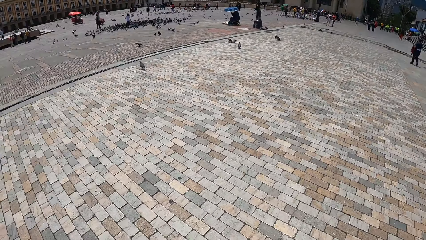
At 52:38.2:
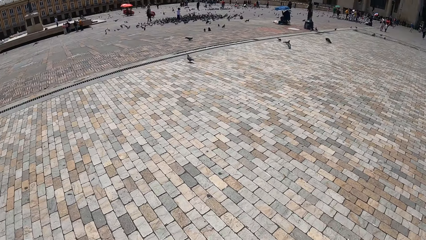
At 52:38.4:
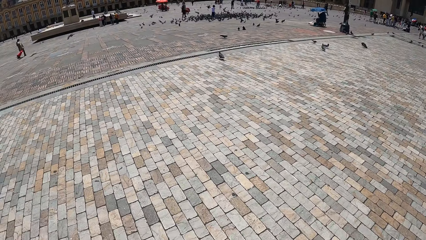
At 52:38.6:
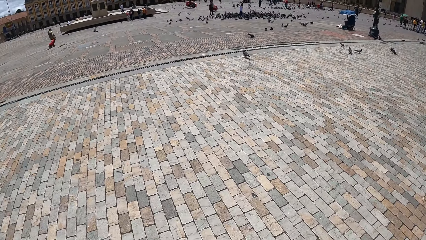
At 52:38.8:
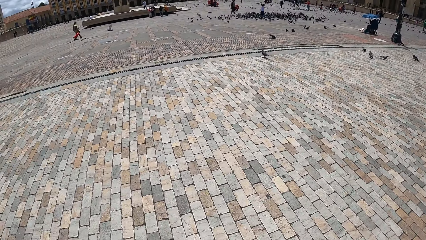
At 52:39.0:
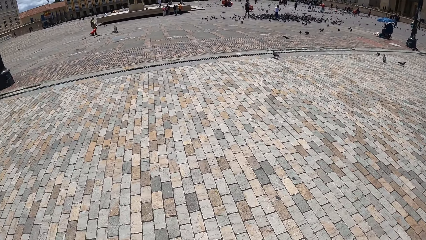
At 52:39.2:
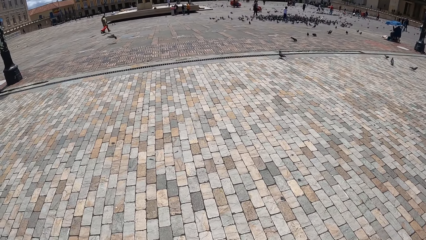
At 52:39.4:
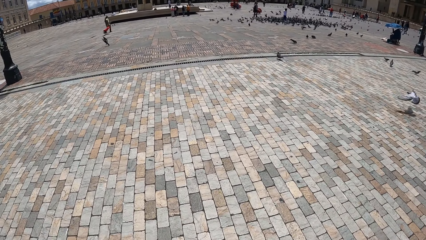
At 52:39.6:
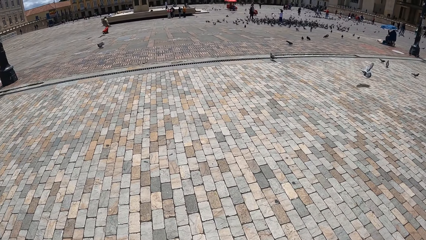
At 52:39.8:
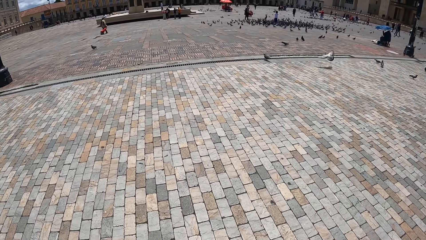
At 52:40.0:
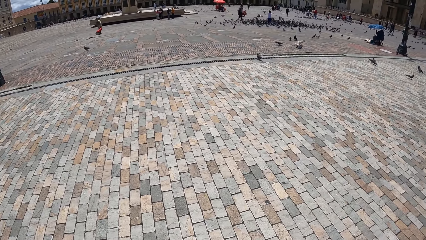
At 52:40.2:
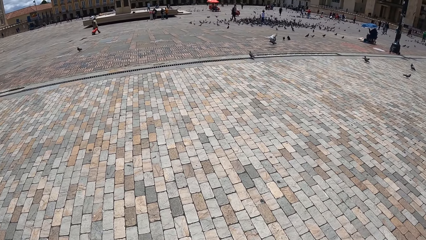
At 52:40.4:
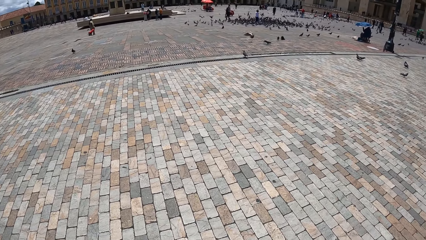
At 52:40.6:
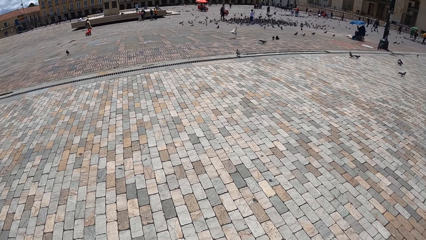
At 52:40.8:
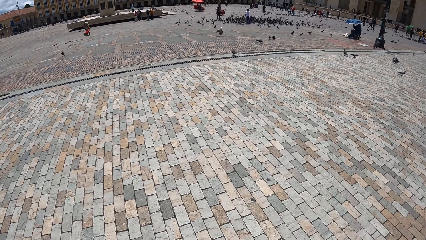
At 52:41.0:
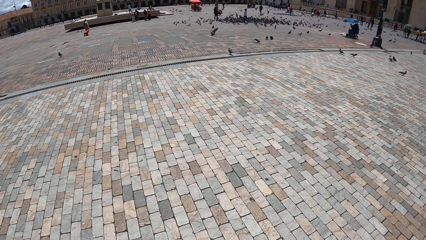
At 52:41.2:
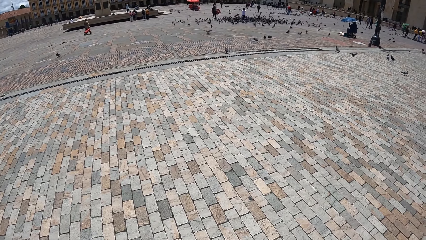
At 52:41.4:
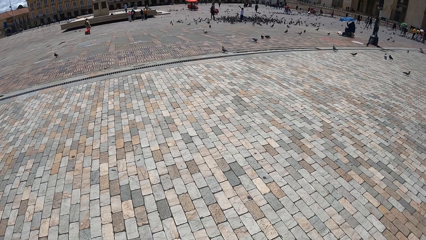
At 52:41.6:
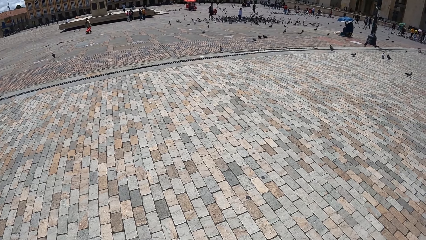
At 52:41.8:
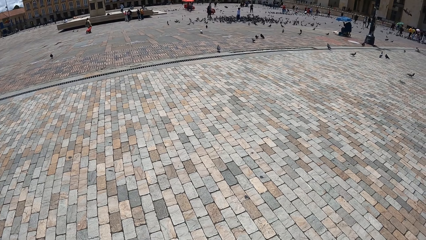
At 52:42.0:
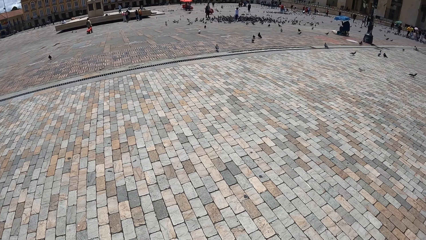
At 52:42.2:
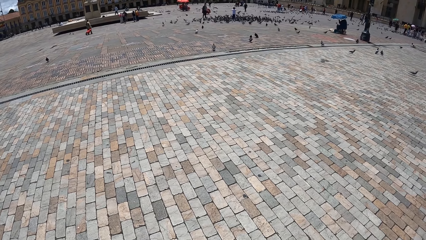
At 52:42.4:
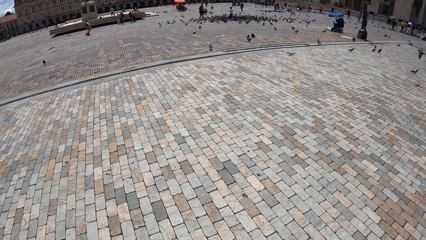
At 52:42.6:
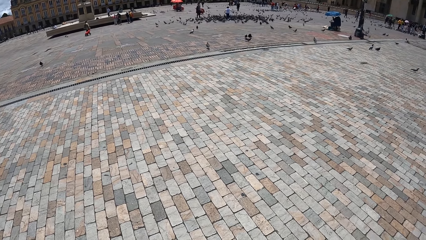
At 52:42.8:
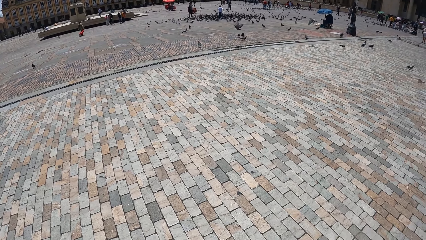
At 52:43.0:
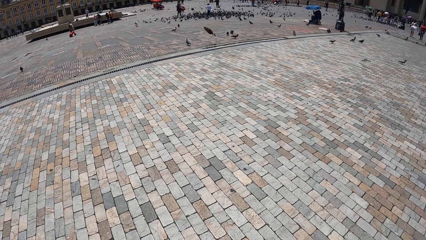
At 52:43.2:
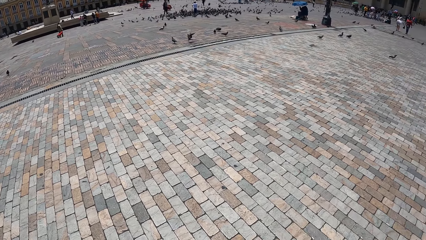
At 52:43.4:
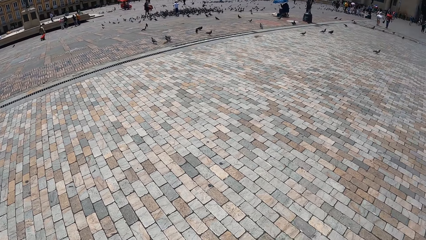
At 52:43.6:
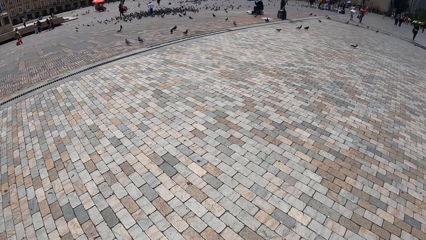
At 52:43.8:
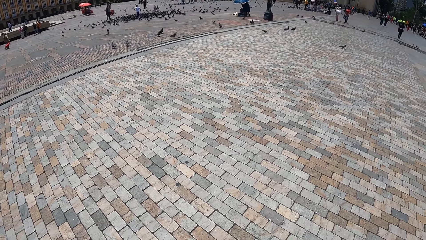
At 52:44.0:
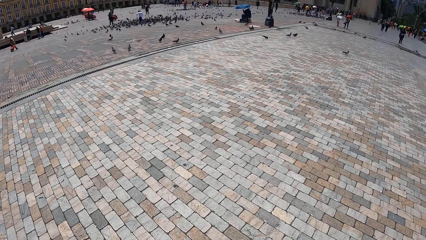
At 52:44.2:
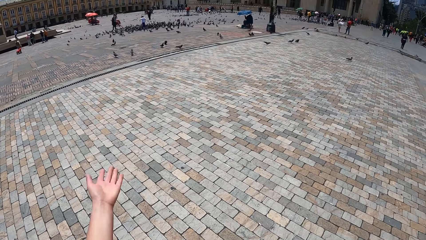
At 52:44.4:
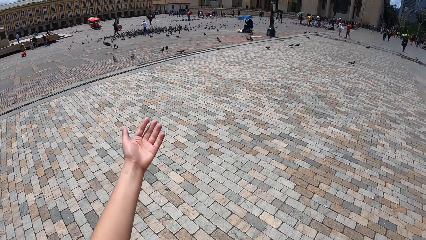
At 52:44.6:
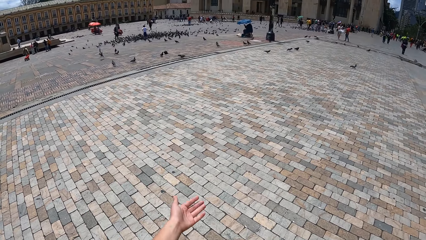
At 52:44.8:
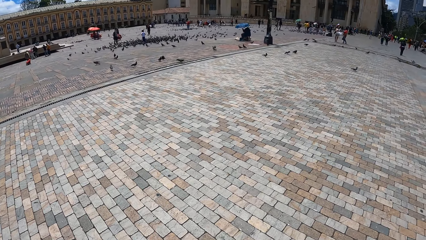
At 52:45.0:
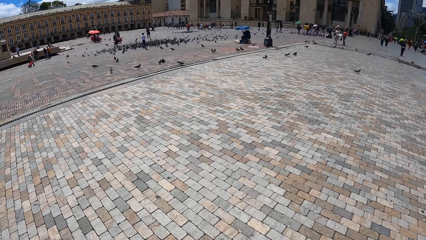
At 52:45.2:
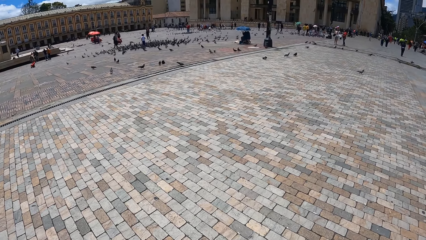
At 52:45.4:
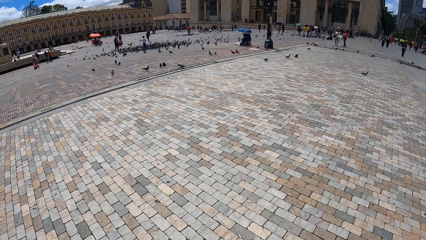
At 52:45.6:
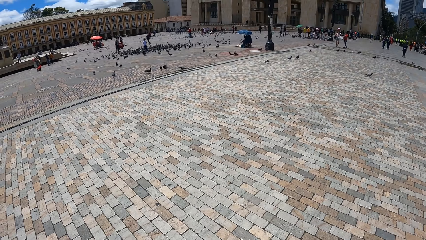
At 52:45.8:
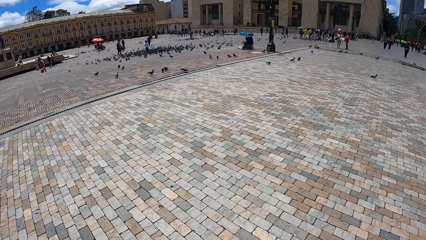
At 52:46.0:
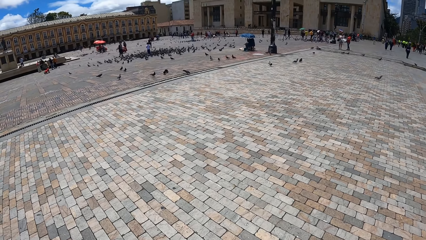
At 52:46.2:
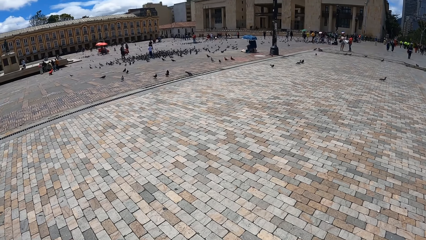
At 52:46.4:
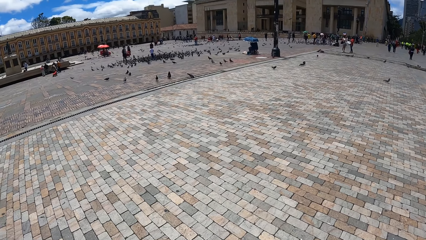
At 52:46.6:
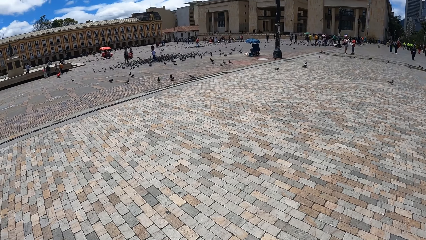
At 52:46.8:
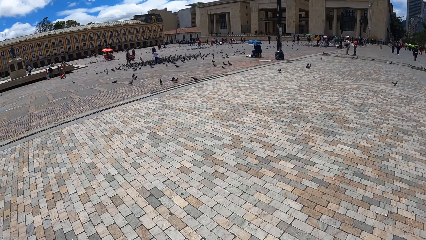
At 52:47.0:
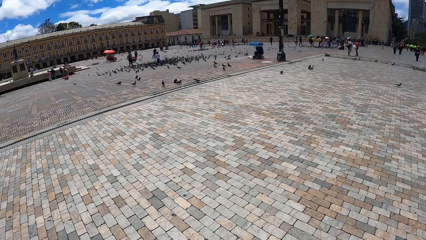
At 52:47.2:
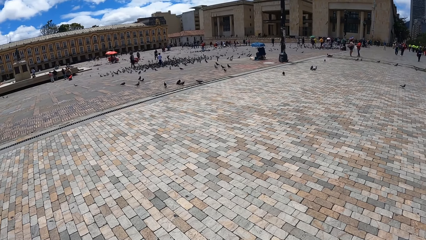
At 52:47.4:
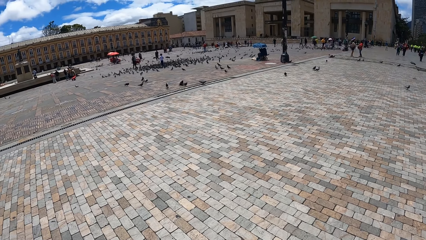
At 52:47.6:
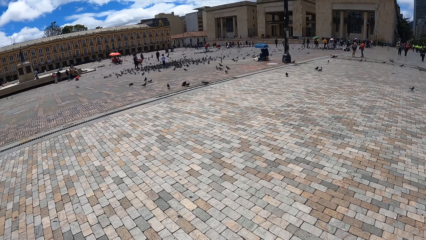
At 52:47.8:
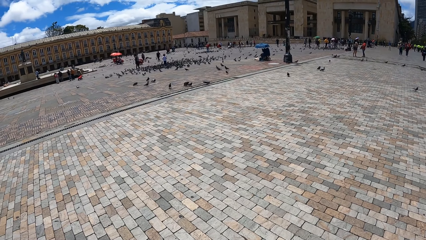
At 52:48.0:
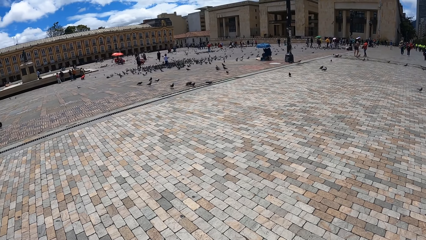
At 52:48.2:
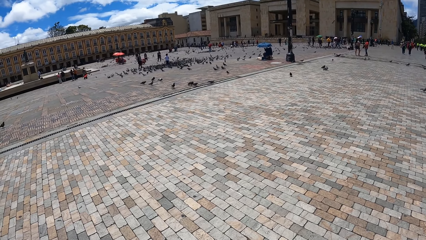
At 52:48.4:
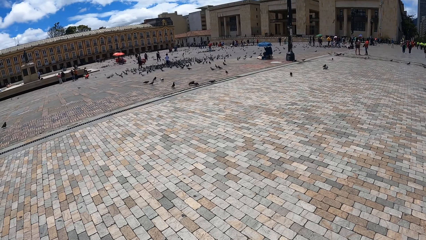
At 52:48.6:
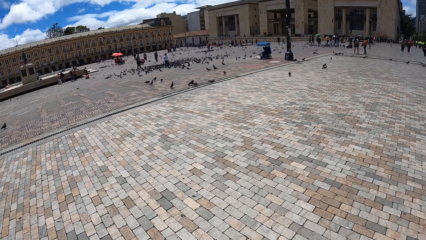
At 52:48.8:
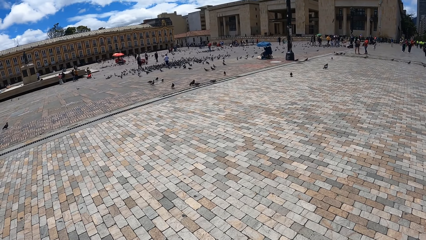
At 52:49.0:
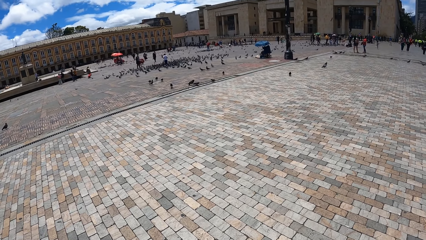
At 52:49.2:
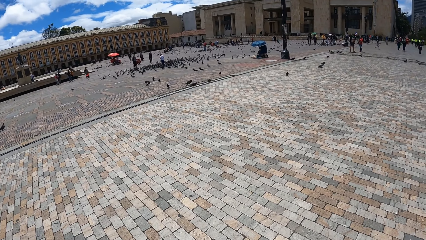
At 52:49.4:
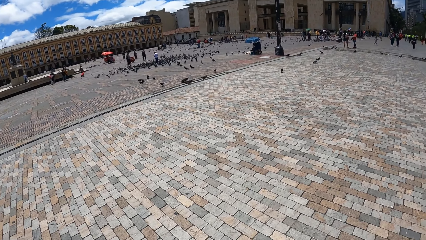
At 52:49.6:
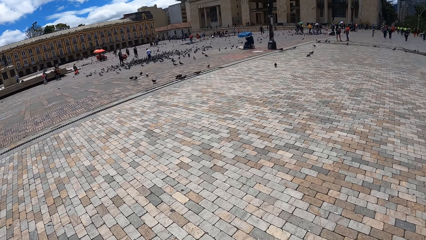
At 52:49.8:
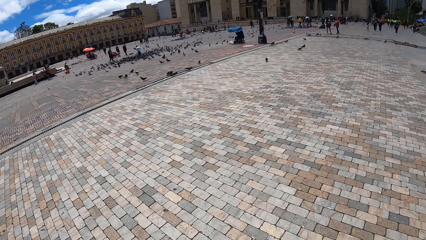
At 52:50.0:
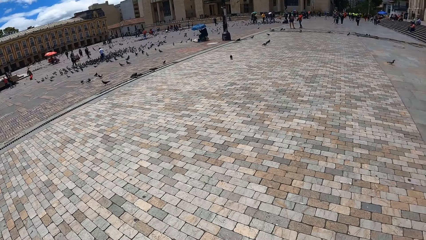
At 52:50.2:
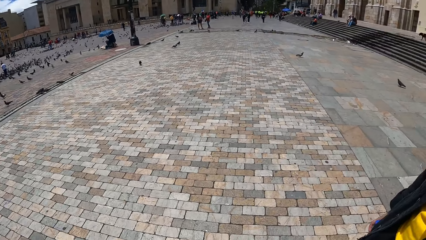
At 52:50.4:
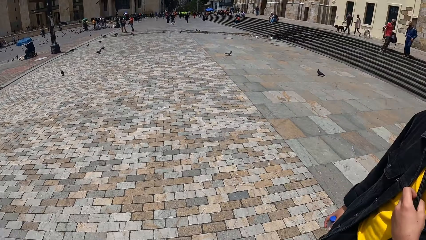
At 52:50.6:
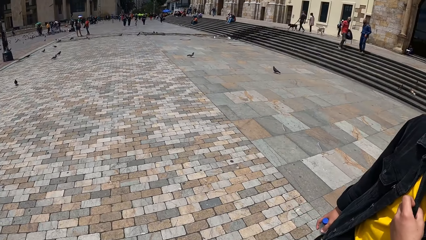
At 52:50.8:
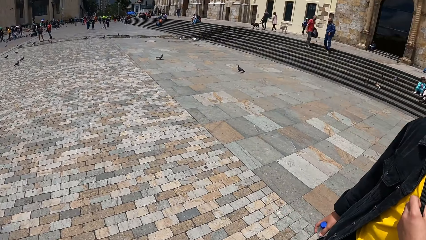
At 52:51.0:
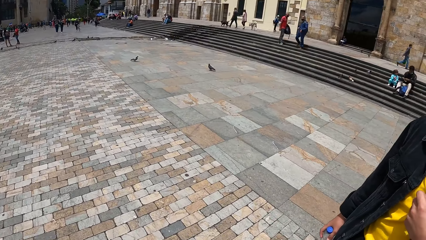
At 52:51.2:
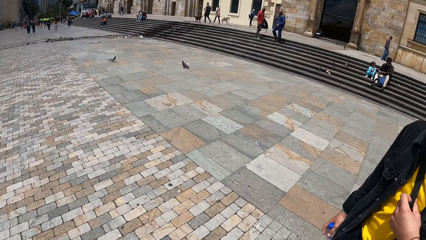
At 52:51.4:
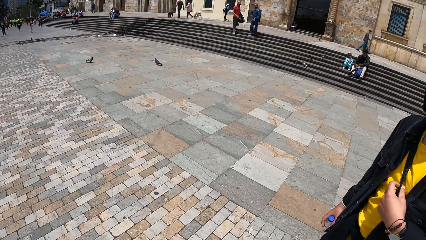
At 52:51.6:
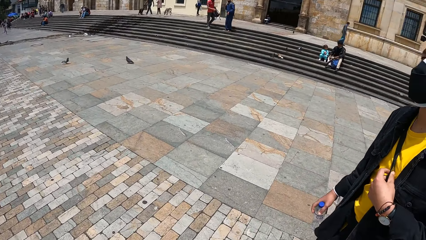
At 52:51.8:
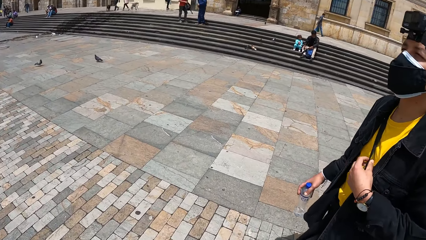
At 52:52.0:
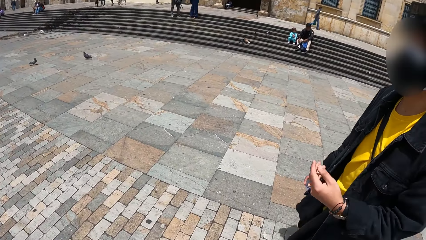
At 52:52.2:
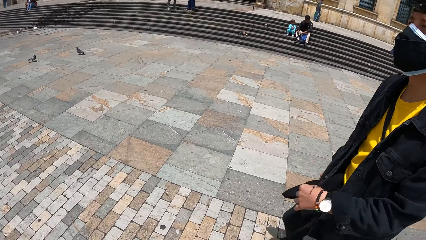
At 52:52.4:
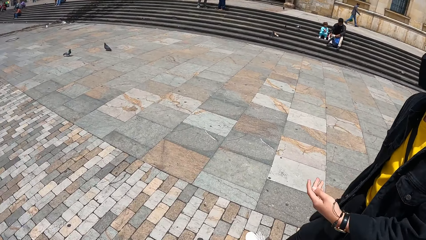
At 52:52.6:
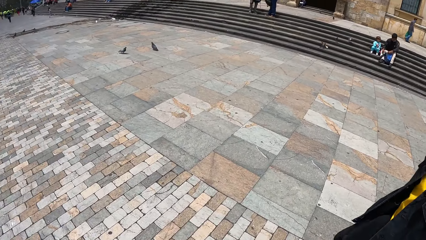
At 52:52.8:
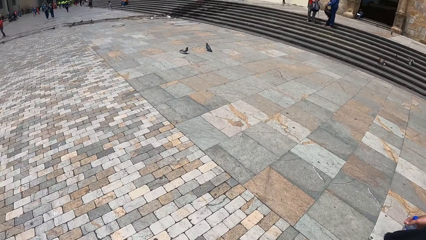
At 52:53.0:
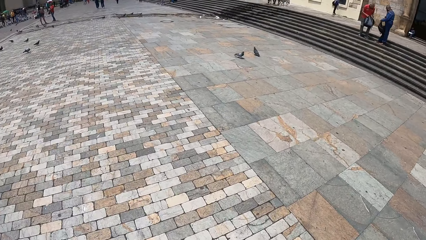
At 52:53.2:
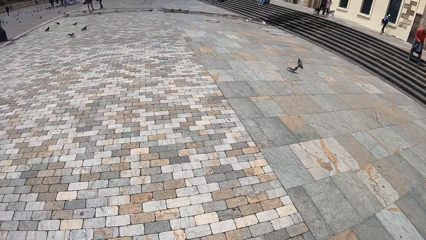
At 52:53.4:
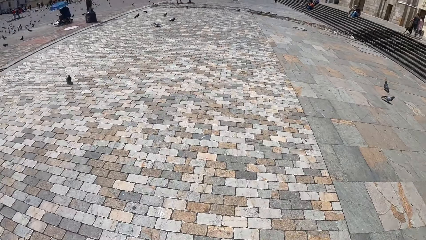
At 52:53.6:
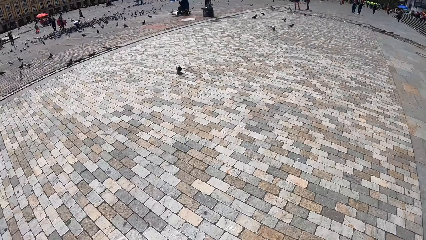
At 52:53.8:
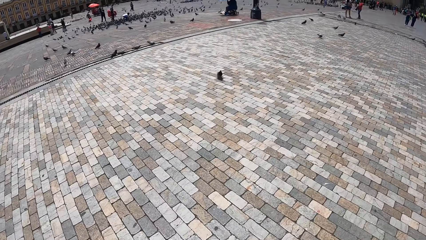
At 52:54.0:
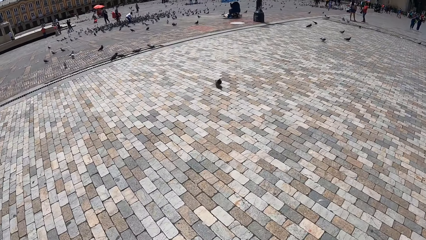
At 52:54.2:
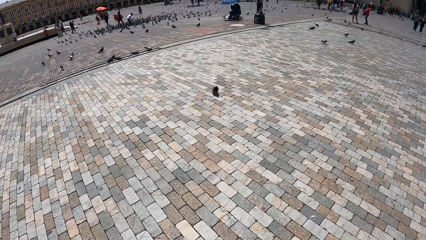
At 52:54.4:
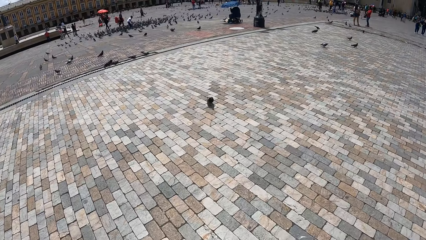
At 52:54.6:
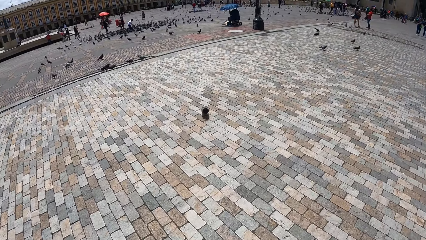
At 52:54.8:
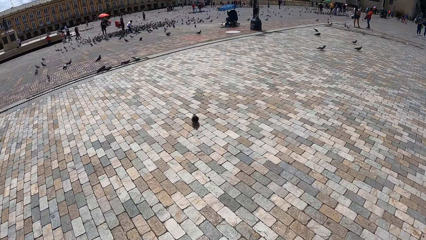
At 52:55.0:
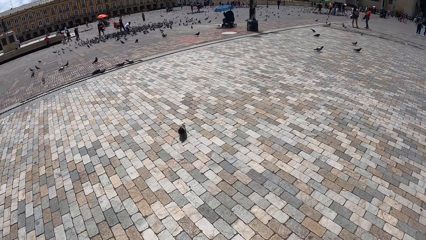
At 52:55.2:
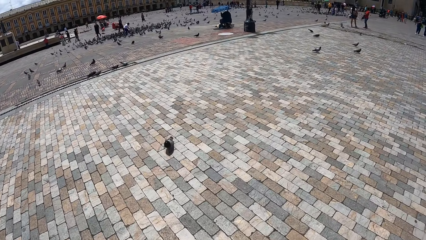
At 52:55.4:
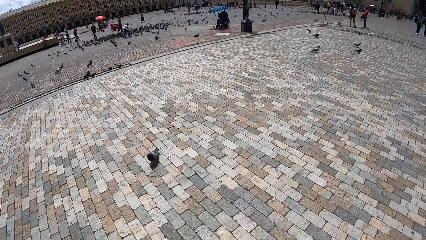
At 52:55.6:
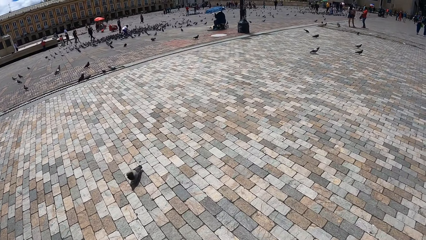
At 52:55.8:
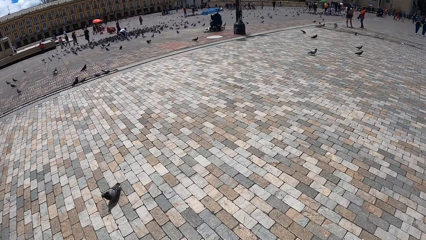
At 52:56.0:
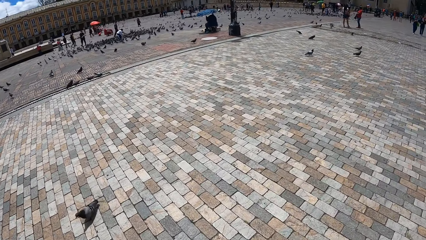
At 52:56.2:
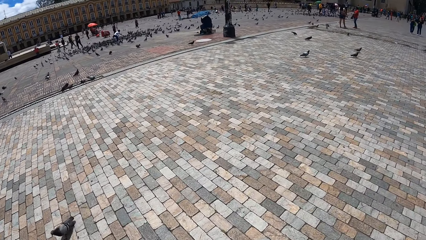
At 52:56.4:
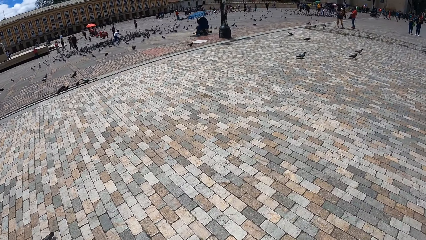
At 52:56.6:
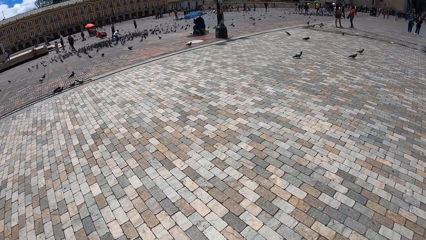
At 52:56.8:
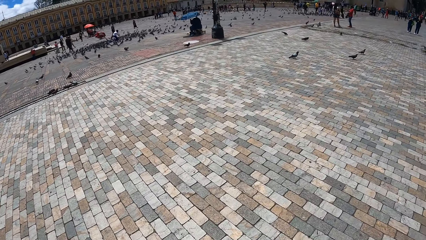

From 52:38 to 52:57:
The camera wearer raises his left hand. A man holds a handle of a bag with his left hand. The camera wearer interacts with the man. He stares at the doves.
